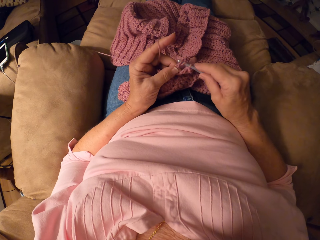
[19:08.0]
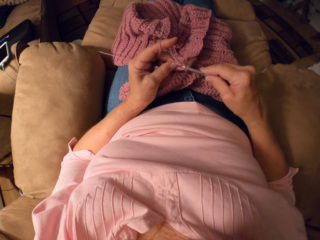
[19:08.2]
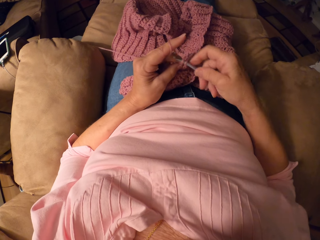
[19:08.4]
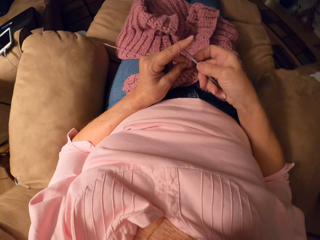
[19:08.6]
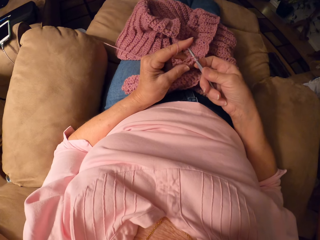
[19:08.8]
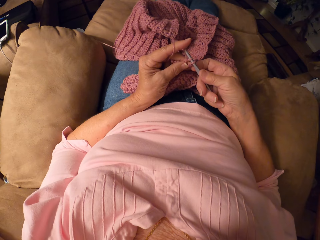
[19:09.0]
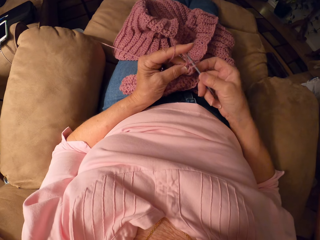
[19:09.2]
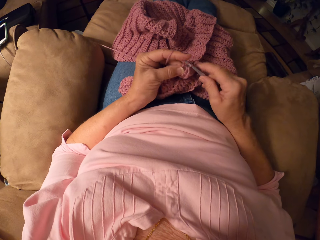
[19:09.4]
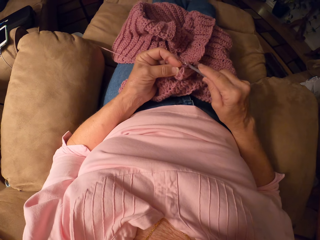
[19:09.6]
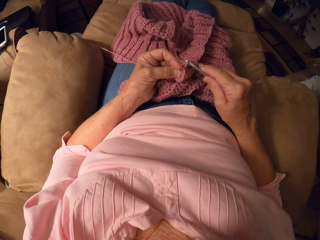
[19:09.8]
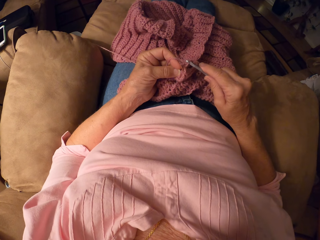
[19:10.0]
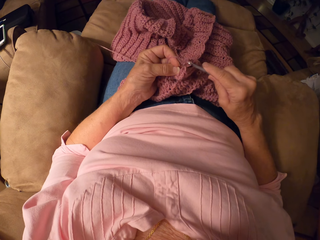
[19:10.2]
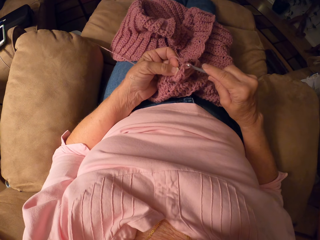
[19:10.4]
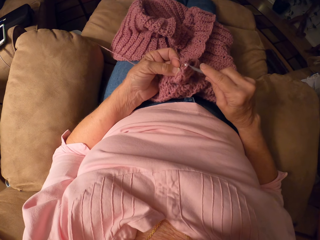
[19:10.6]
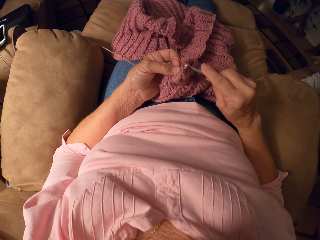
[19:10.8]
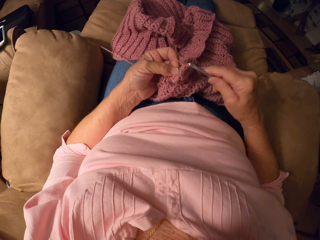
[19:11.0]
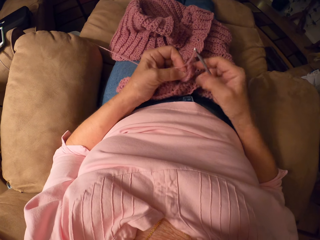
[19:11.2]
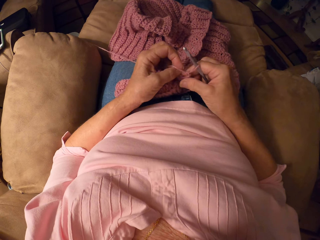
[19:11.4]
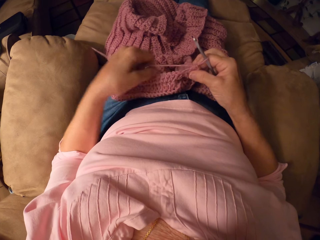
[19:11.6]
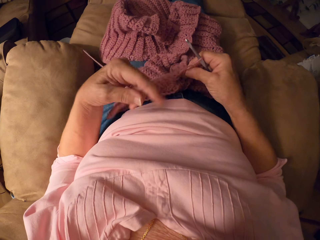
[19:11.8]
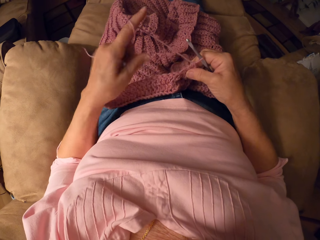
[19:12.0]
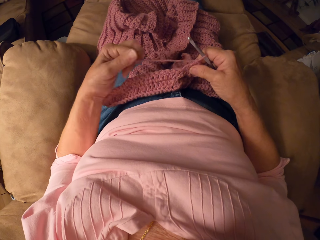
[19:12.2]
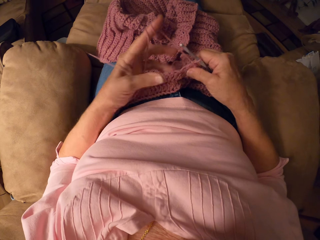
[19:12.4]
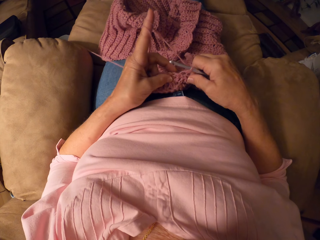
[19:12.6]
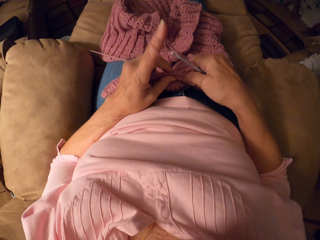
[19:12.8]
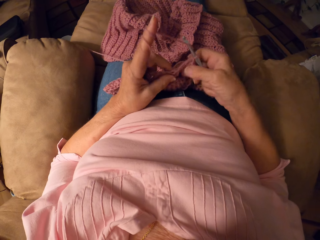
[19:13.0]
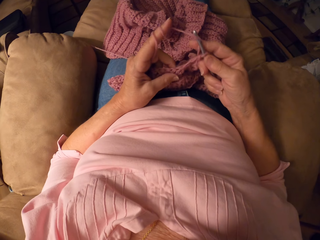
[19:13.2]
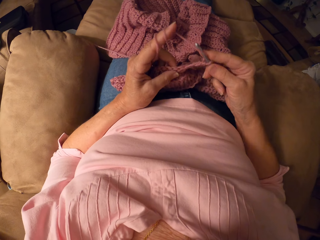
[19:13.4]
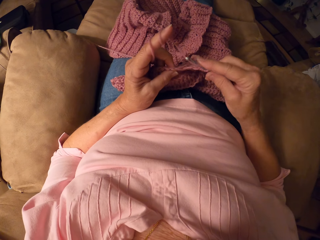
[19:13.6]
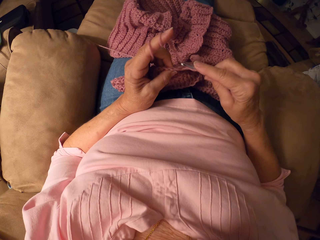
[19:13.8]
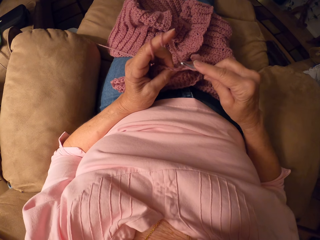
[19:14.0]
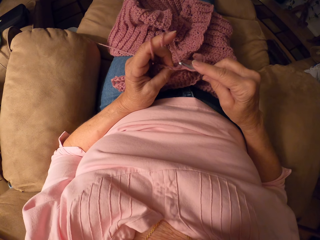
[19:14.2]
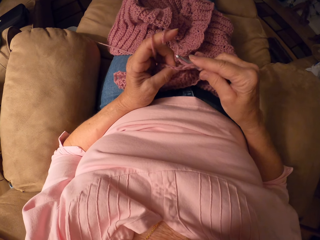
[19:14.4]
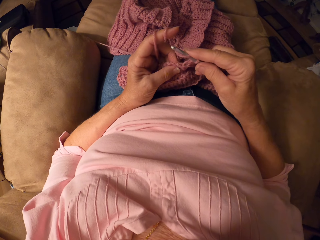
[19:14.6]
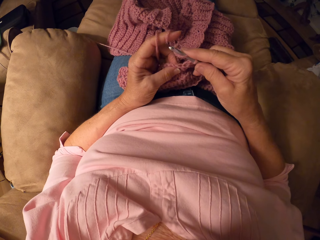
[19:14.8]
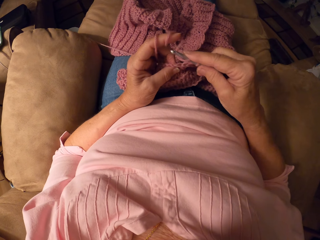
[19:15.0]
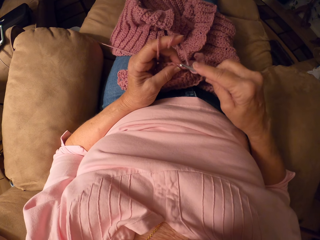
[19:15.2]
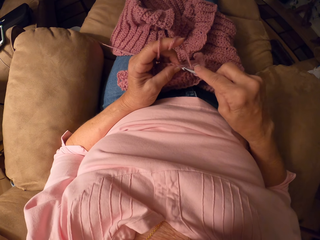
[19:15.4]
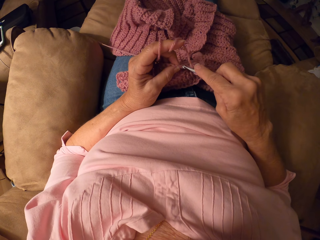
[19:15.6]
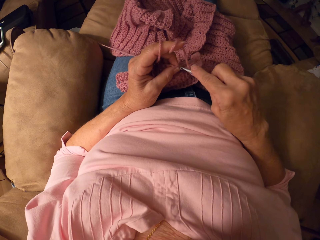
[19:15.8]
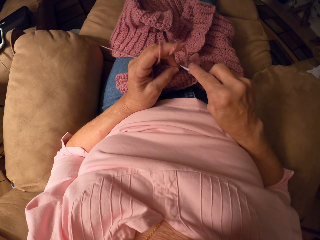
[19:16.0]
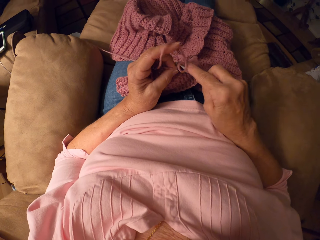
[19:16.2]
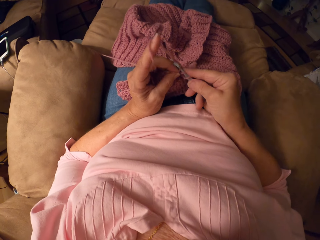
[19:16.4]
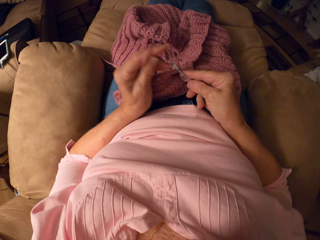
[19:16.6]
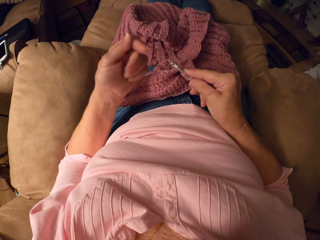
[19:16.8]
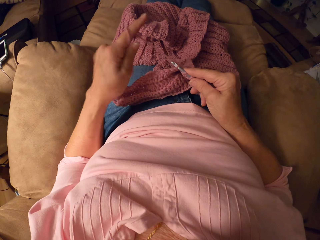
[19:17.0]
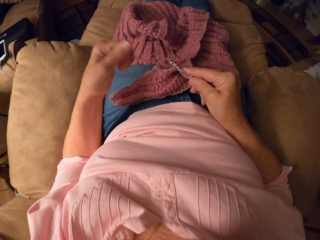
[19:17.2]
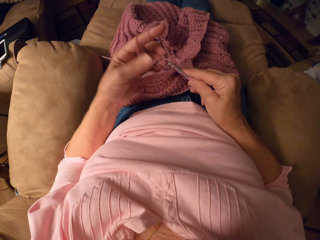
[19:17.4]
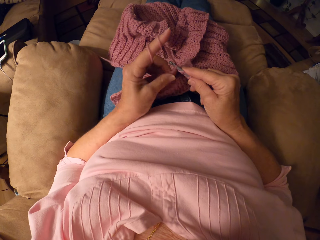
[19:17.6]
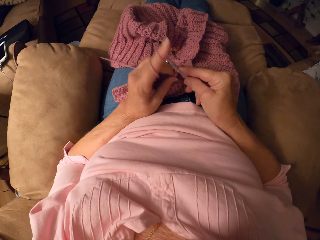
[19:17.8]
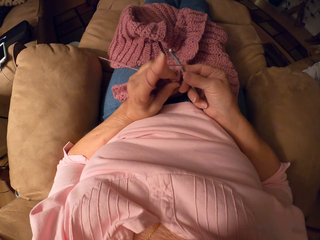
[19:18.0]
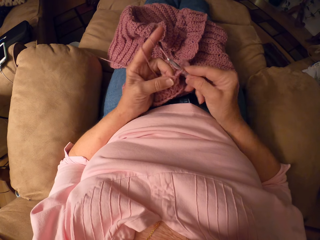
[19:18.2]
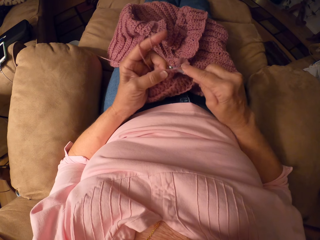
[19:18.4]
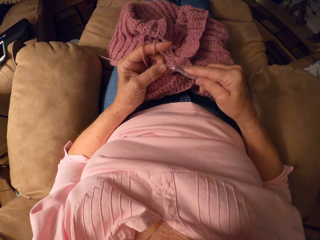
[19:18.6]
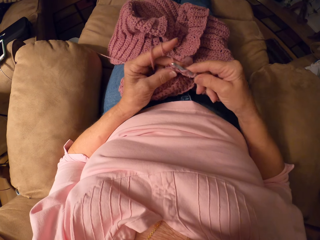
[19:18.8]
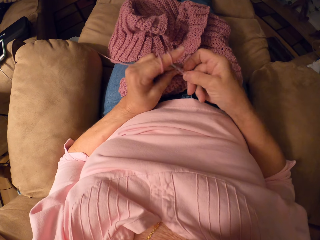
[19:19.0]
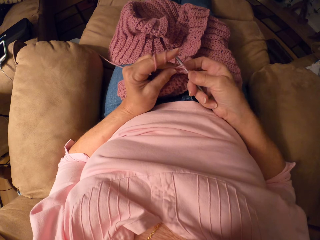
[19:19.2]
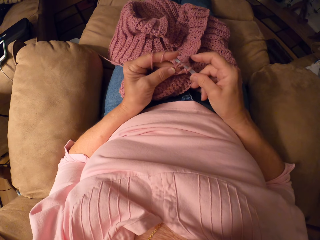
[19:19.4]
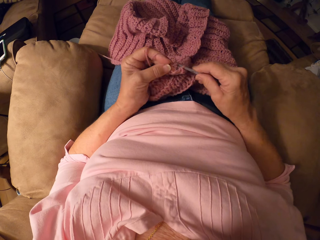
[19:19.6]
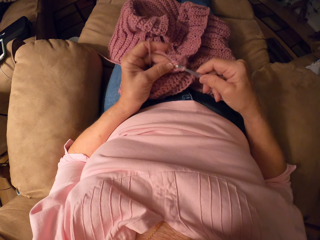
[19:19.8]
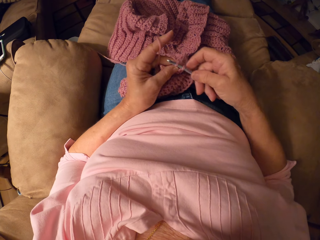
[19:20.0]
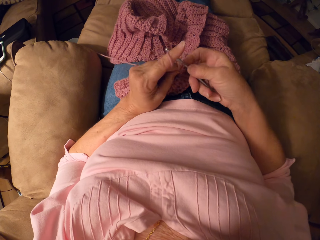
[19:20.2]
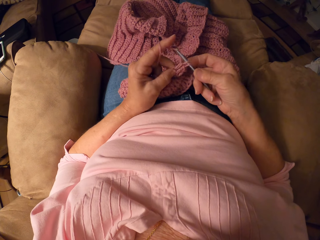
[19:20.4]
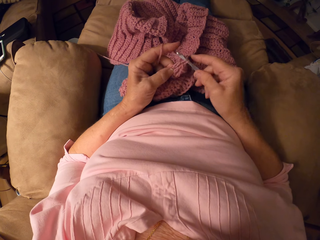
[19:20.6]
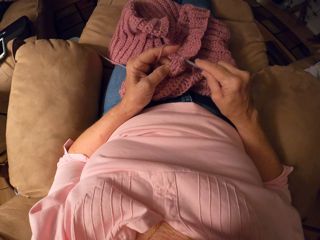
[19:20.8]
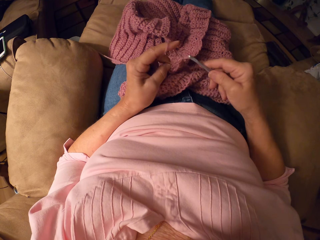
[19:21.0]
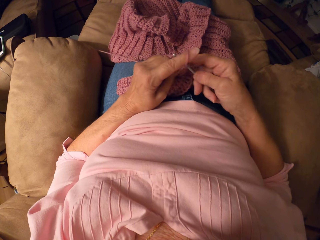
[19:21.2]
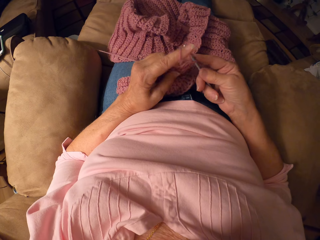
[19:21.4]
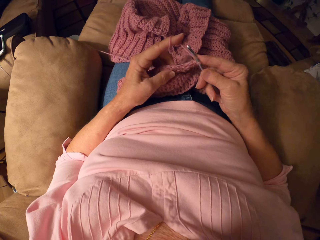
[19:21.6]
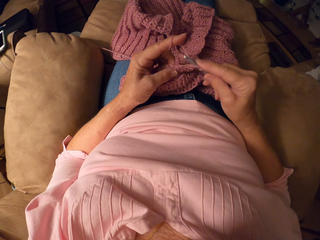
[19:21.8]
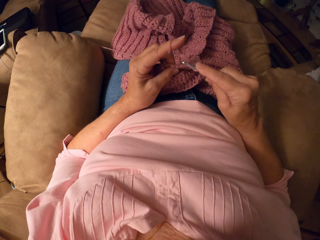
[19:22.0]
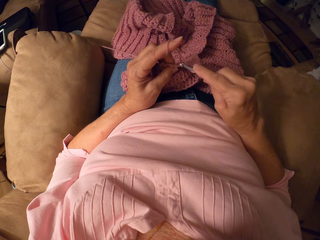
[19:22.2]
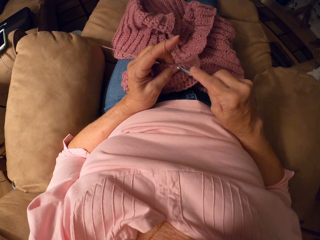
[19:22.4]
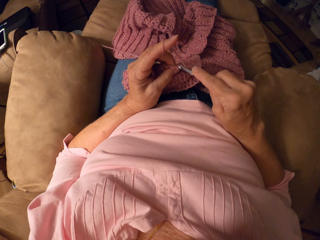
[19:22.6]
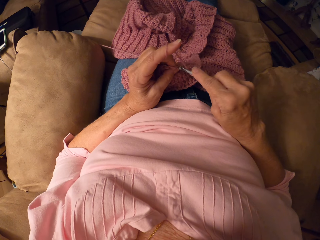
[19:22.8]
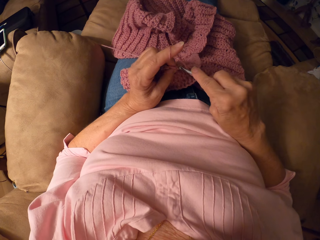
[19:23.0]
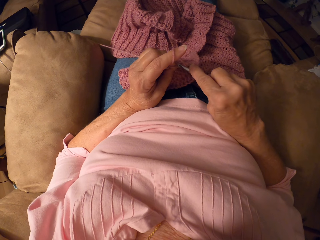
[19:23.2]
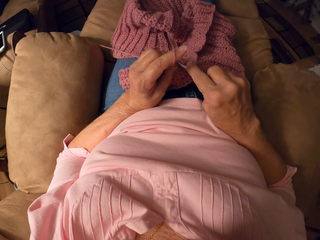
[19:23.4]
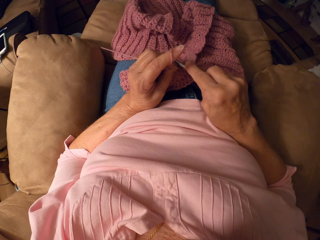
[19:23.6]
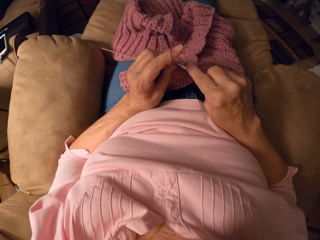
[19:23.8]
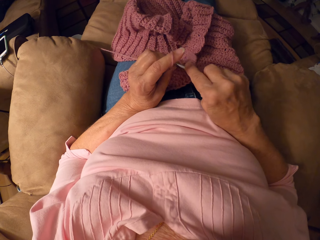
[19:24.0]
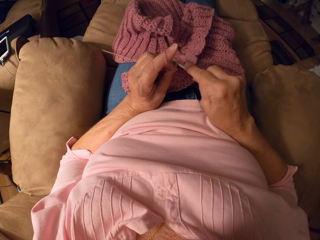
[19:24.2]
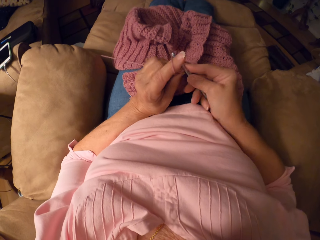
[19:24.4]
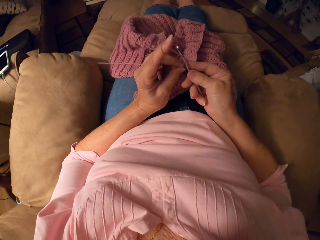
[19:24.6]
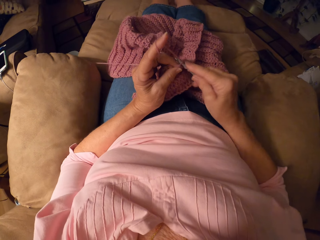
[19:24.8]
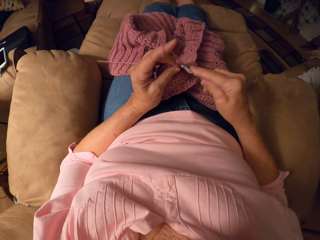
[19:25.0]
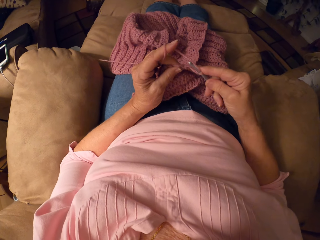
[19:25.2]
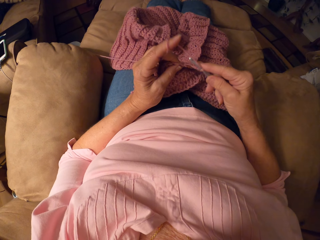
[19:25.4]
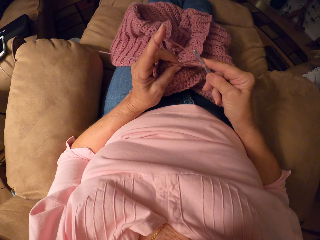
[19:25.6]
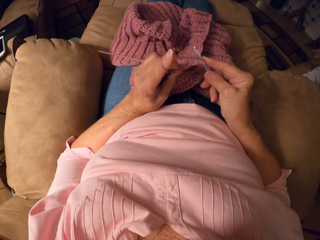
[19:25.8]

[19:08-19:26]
The camera wearer rolls the yarn on her left hand. She rolls the yarn on her left hand again. She crochets the yarn with the crochet hook.

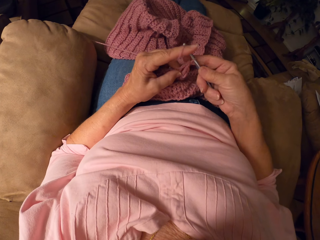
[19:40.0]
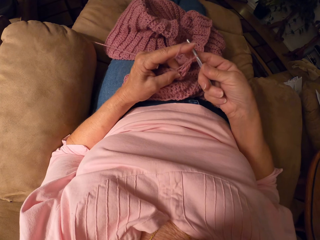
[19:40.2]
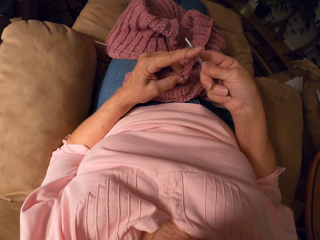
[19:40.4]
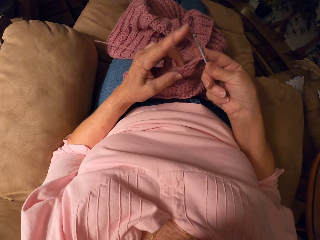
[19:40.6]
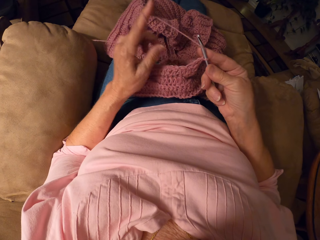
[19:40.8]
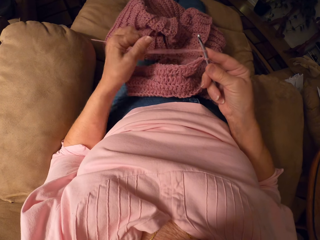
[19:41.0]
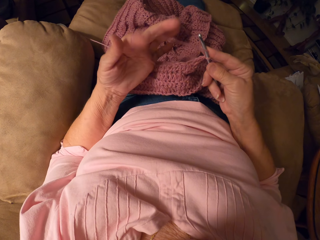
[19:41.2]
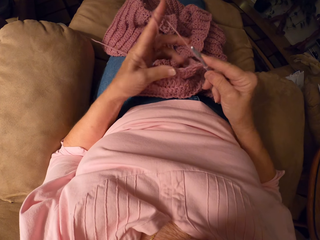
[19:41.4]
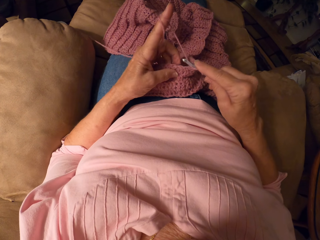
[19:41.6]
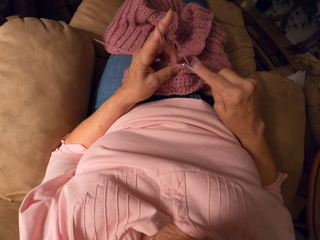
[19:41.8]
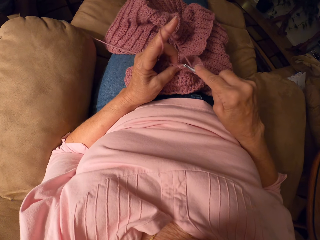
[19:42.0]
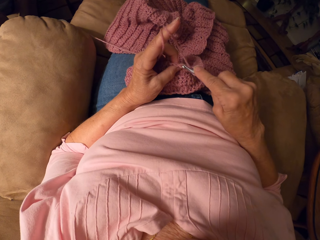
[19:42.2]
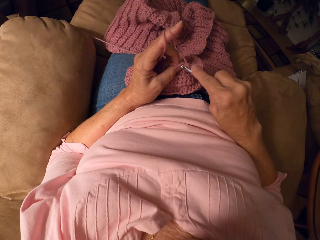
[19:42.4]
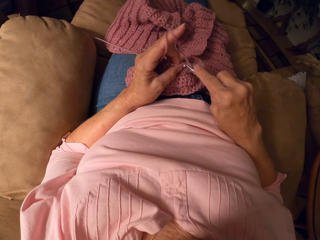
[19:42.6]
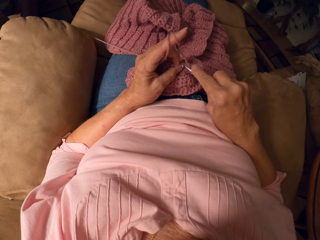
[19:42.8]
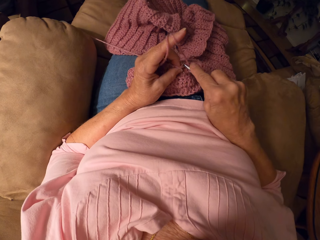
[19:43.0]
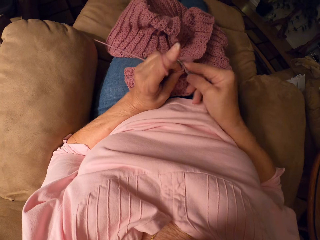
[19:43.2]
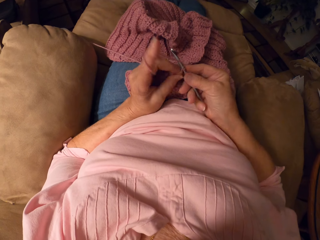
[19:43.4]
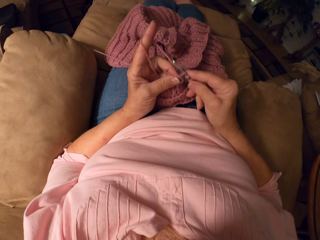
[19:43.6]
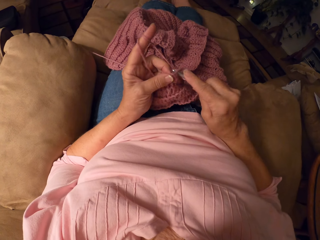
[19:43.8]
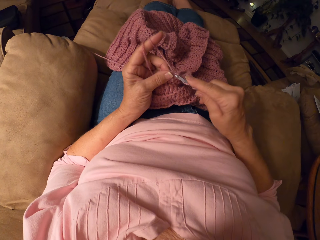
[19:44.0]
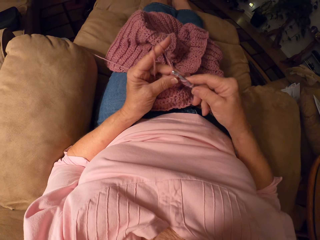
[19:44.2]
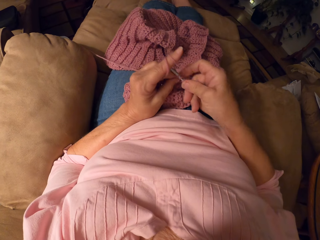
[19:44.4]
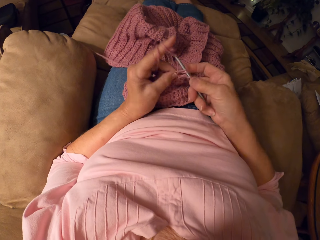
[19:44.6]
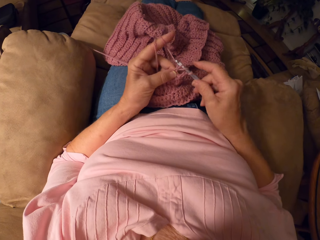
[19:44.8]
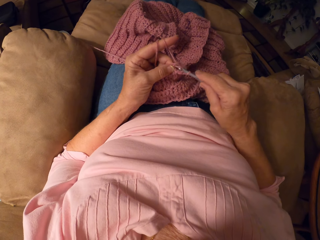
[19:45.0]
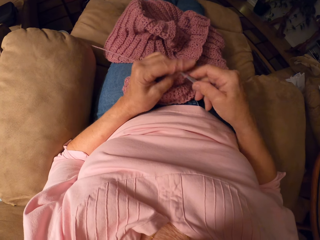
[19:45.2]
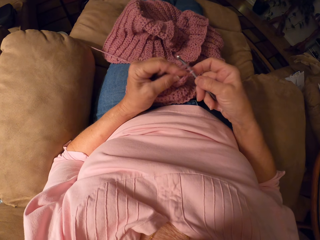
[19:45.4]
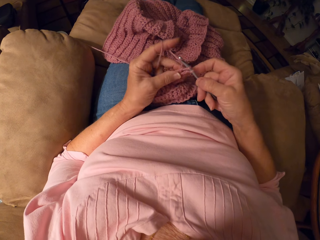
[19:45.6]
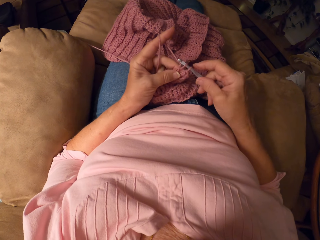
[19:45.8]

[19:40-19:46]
The camera wearer rolls the yarn on her left hand. She crochets the yarn with the crochet hook.
